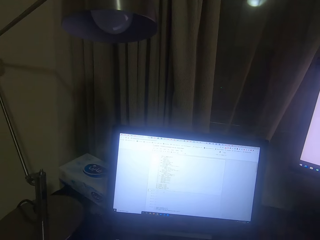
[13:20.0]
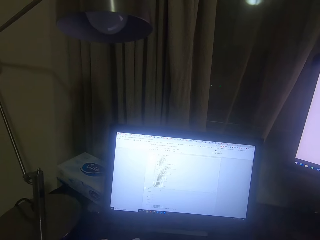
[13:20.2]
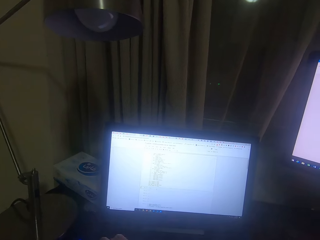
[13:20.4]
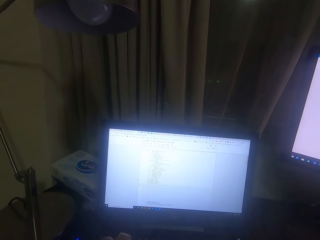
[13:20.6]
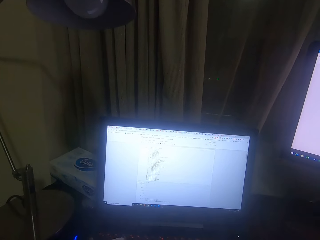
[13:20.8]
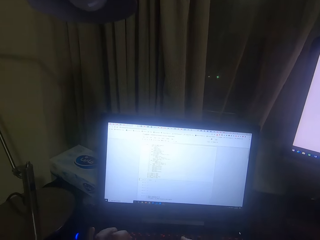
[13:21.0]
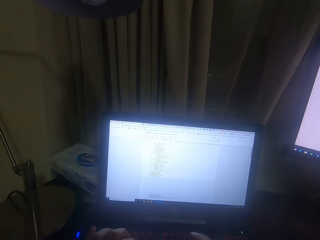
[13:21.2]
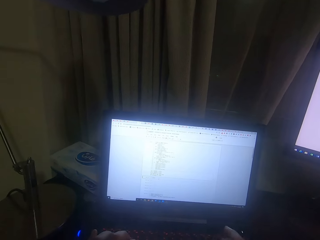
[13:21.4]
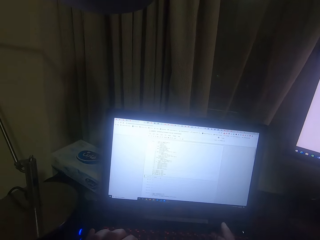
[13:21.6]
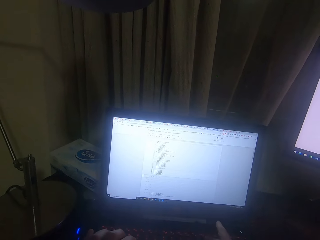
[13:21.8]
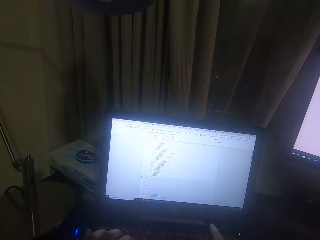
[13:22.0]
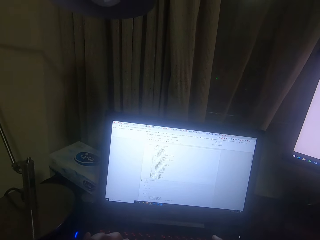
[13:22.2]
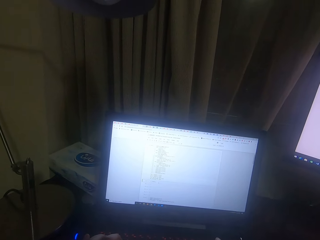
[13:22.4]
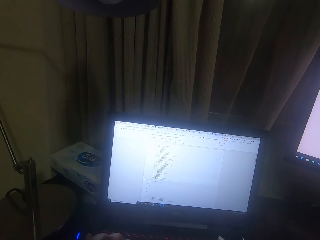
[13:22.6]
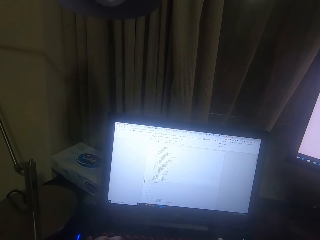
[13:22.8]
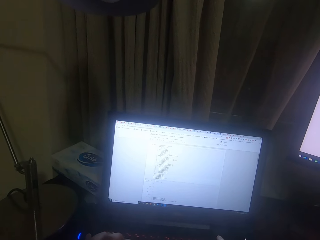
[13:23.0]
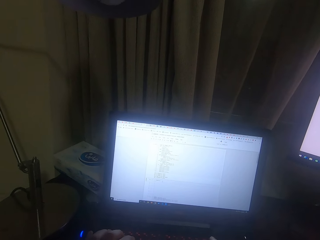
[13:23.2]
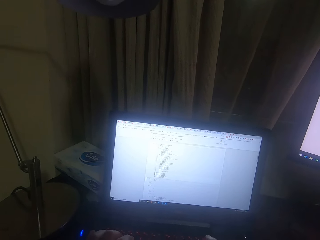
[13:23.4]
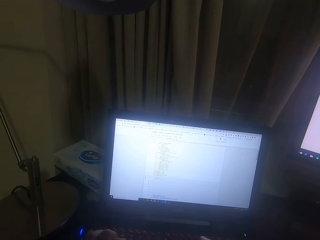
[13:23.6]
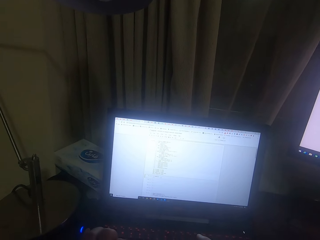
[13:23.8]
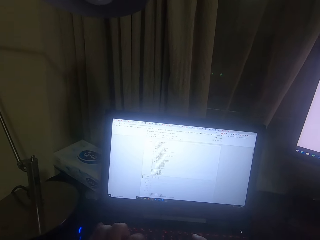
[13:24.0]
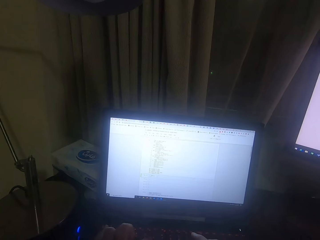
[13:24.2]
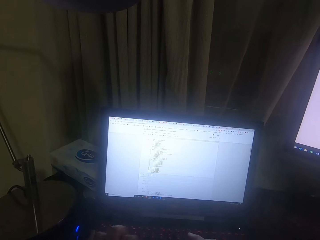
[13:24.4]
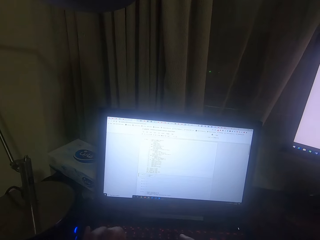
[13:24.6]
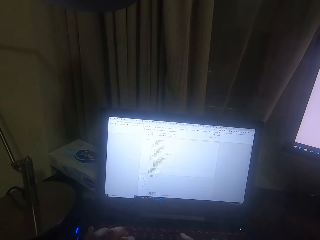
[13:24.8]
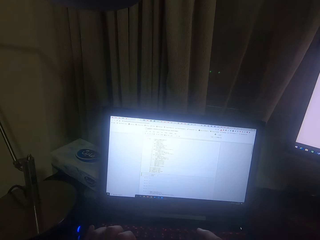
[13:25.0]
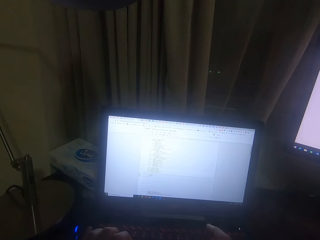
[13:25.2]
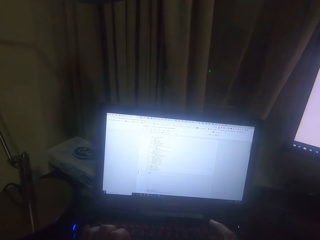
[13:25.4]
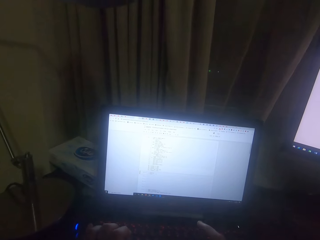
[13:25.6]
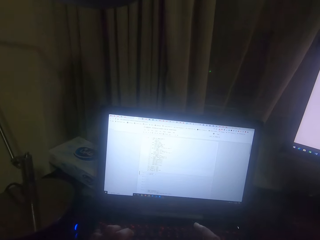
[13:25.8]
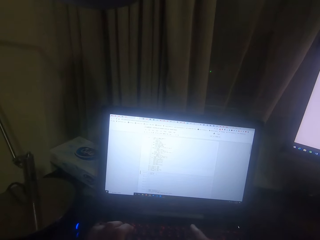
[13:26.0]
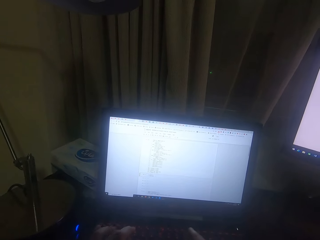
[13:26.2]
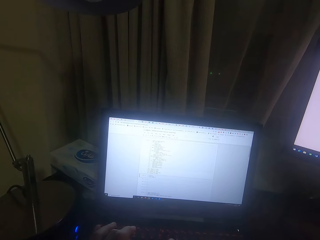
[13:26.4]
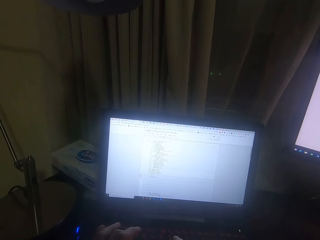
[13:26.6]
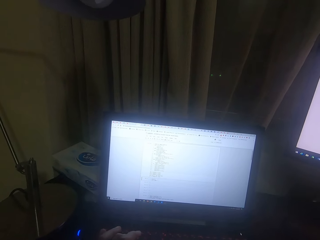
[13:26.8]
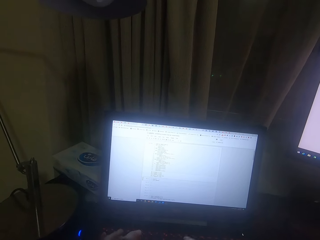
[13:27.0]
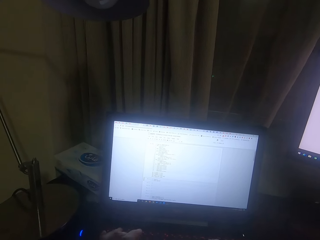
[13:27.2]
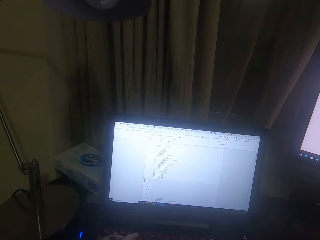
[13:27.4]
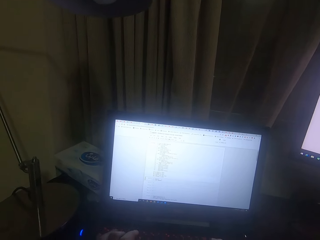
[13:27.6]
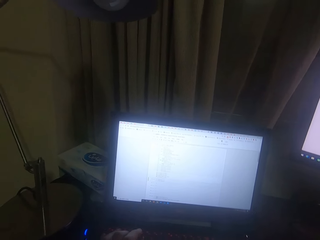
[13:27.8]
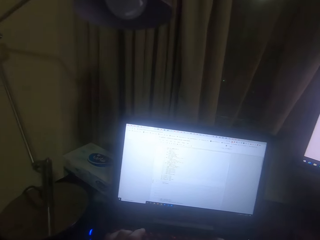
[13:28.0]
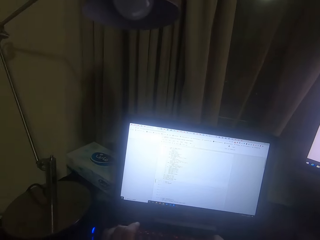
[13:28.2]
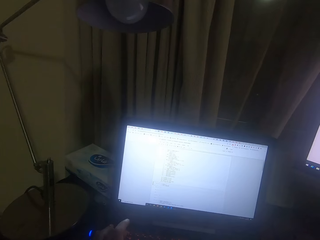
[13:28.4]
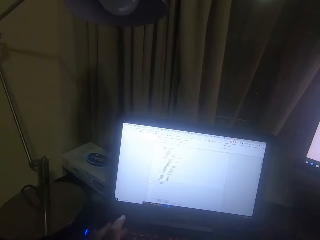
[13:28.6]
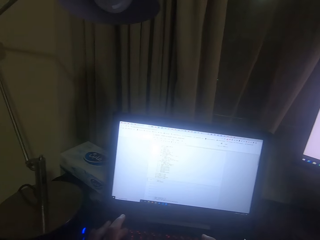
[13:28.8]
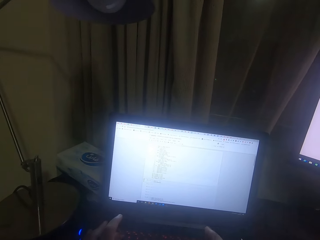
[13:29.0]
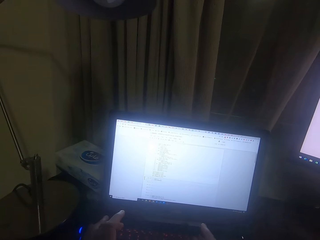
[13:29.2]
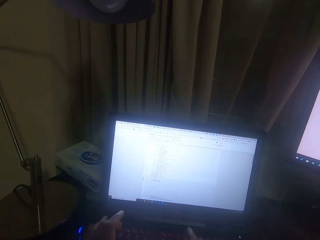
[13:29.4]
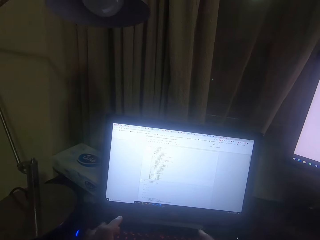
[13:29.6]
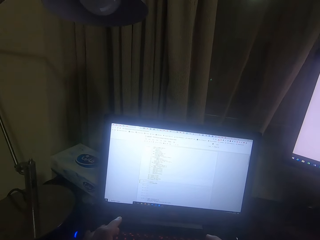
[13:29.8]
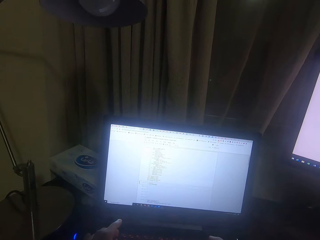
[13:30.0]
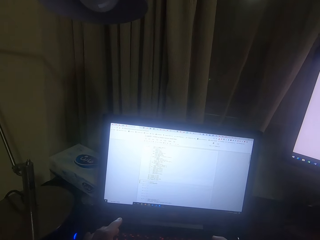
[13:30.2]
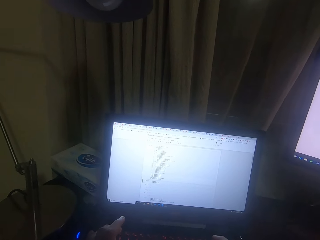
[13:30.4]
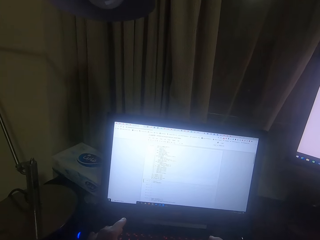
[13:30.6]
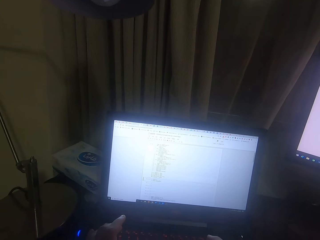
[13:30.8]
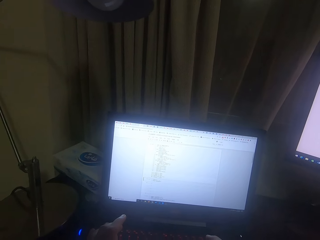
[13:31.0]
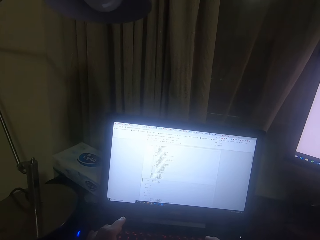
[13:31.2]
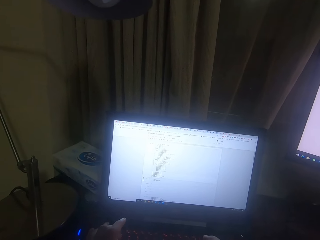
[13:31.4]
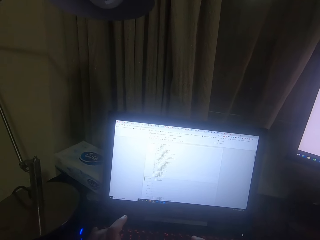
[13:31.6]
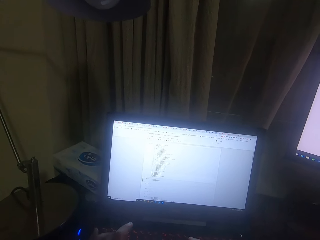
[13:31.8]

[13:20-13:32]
The camera wearer types on the keyboard.

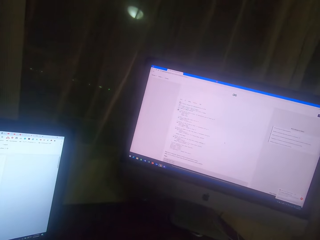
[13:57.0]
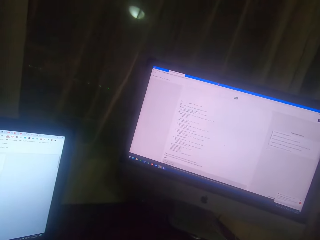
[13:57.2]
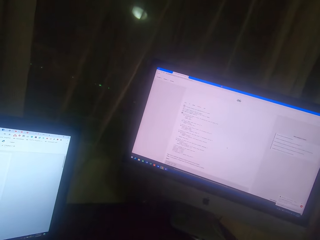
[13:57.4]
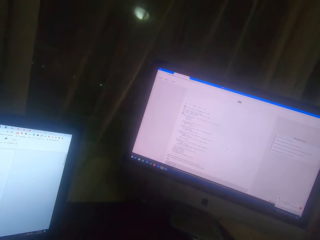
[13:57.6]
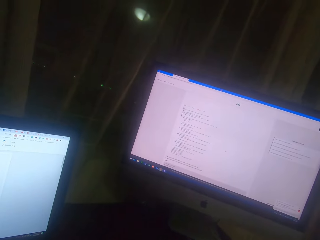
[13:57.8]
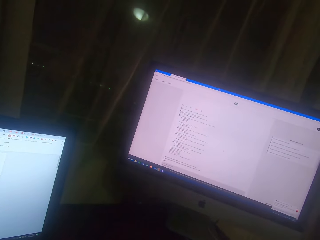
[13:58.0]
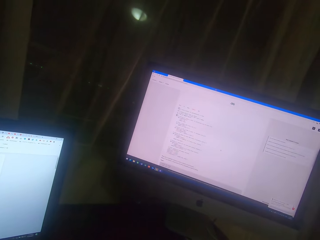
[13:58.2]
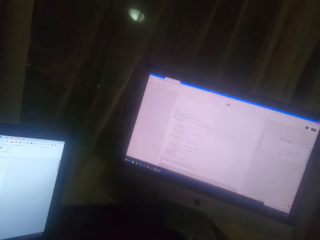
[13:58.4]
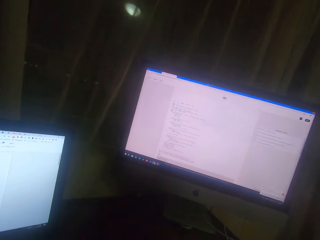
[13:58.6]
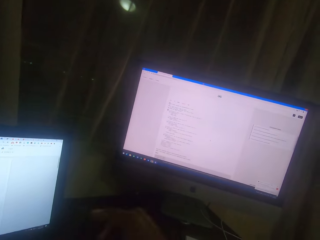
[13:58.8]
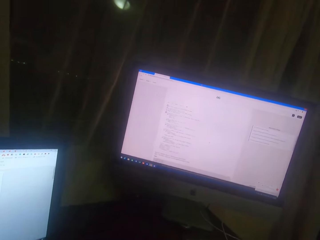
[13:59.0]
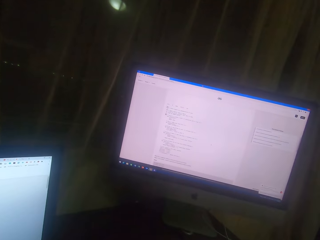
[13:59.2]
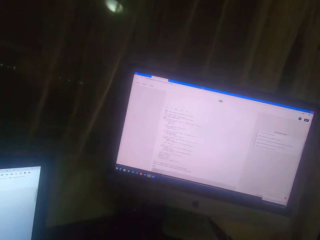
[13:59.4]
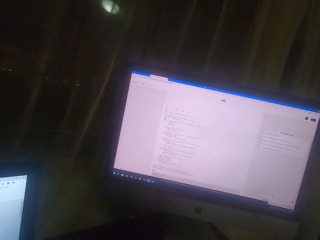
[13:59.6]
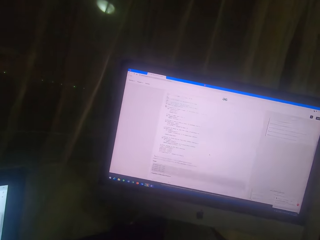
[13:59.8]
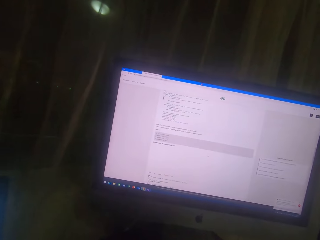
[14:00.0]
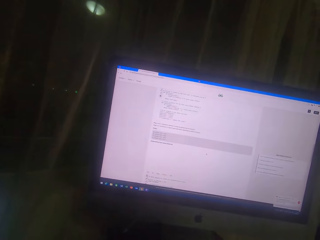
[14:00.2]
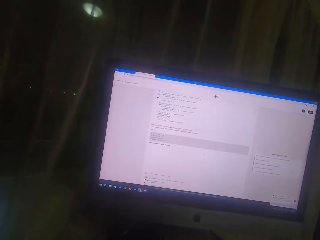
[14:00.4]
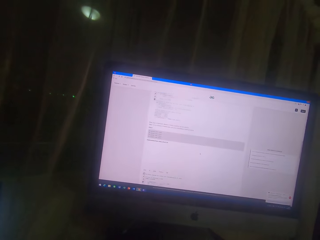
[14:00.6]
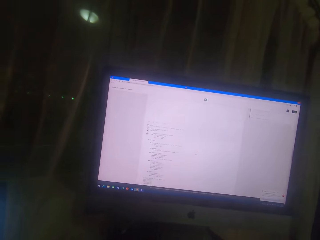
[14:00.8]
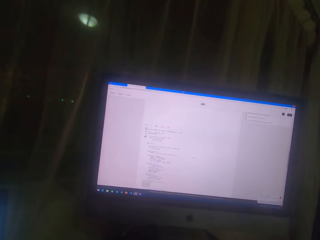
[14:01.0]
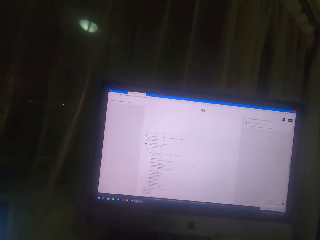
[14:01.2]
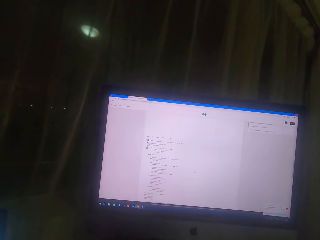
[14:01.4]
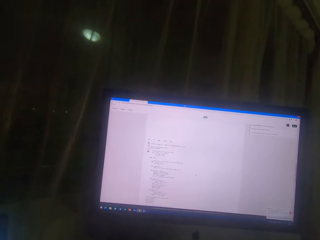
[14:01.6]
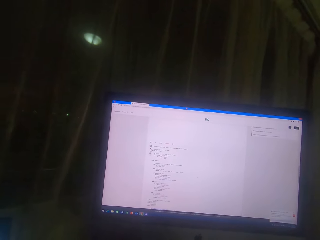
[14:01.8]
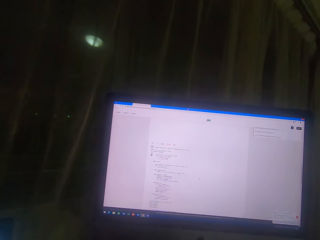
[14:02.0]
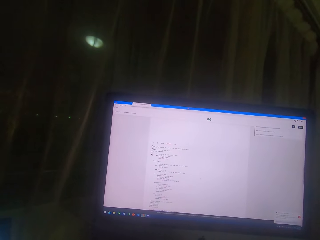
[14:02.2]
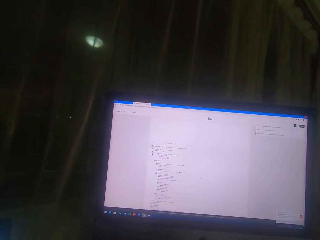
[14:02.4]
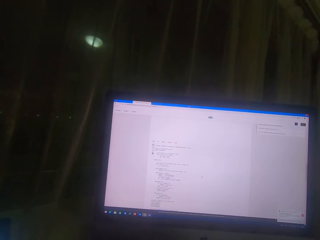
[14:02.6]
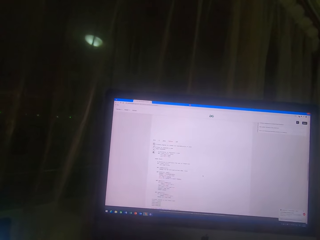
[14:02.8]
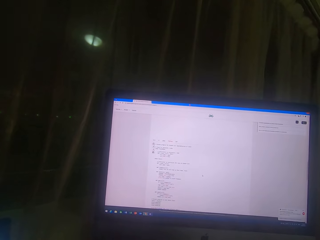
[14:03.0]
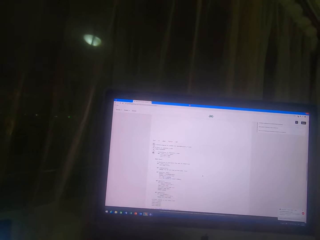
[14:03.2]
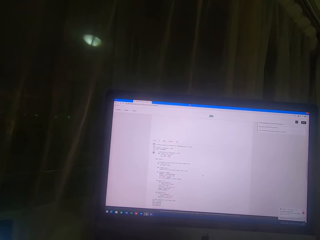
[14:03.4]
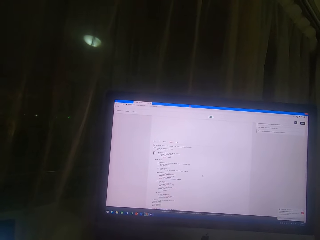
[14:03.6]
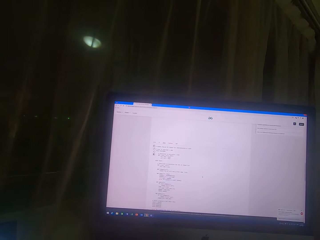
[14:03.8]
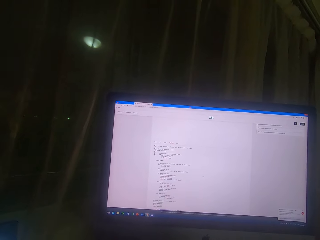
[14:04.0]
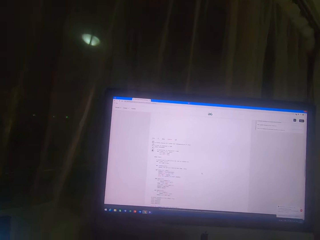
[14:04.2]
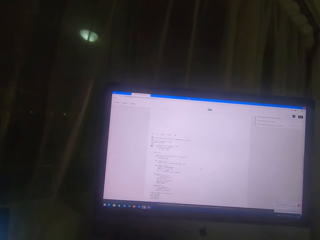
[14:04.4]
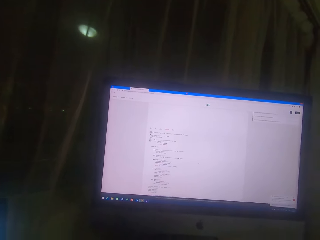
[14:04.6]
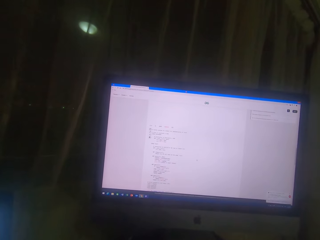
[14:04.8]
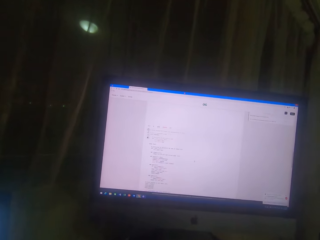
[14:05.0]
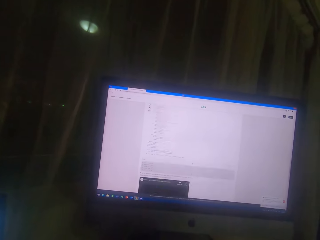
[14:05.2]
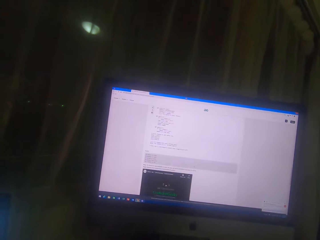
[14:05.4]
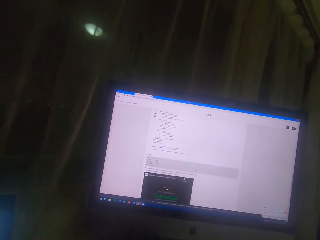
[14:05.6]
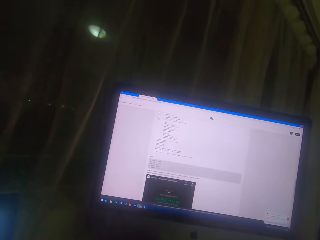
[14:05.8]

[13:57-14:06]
The camera wearer operates the desktop.
